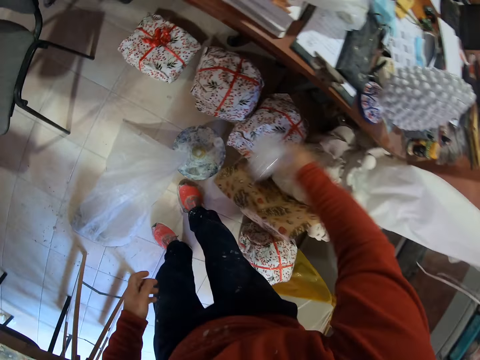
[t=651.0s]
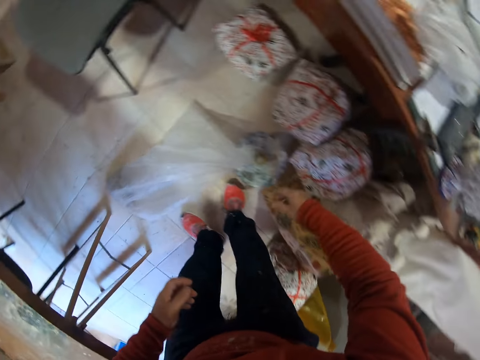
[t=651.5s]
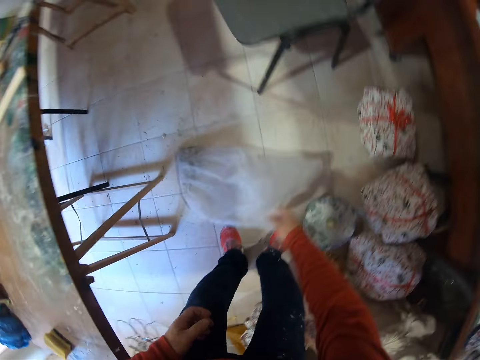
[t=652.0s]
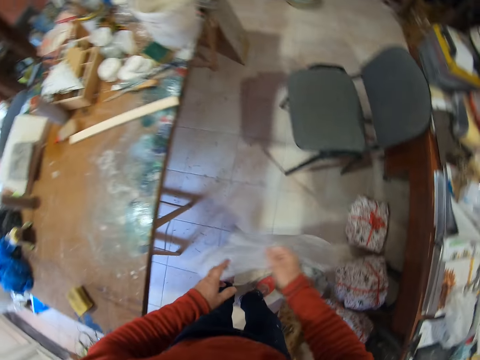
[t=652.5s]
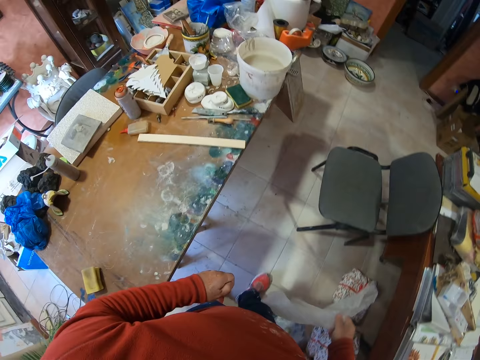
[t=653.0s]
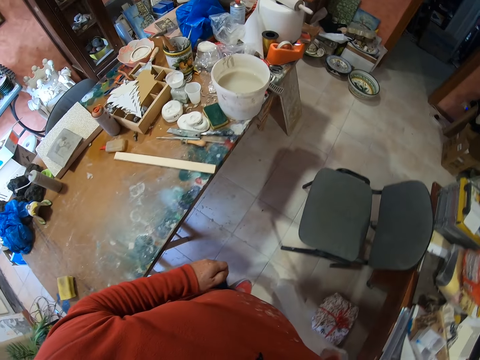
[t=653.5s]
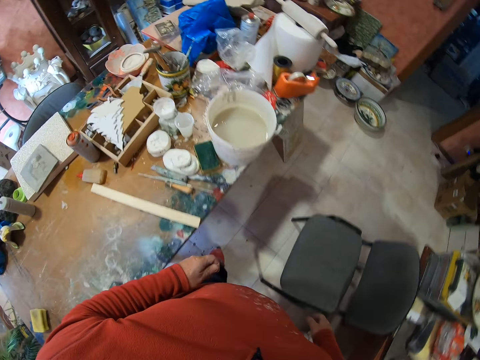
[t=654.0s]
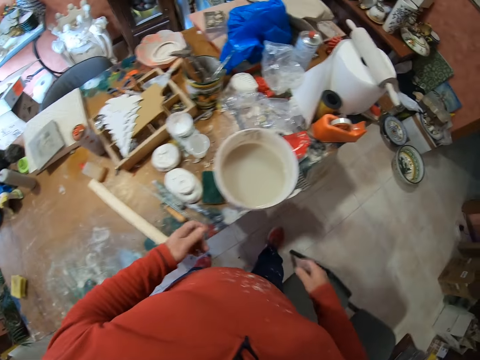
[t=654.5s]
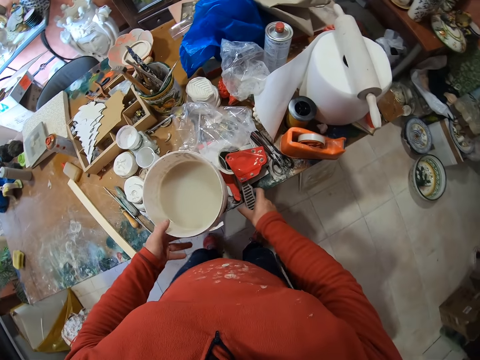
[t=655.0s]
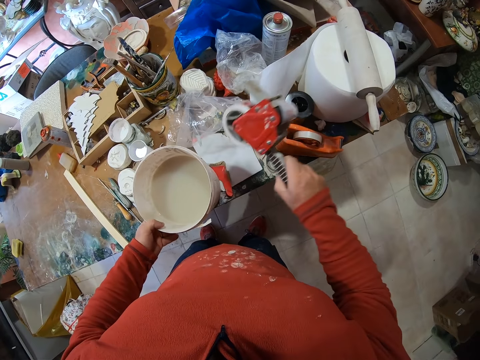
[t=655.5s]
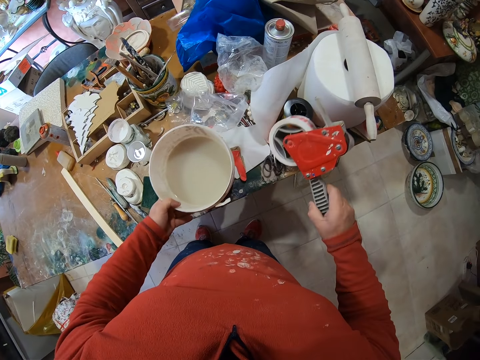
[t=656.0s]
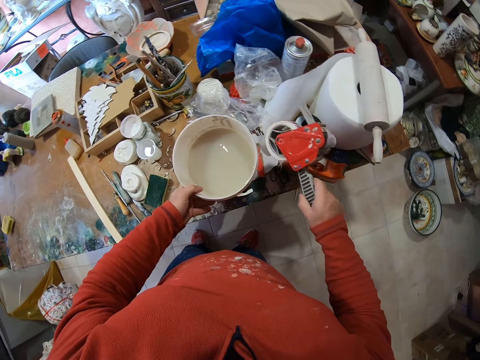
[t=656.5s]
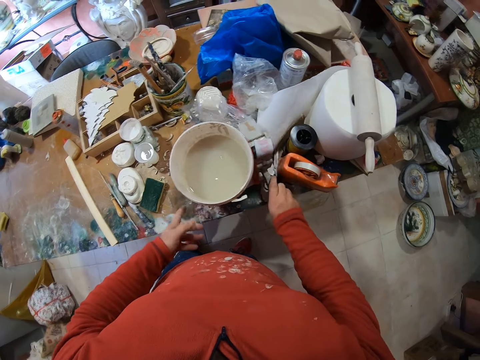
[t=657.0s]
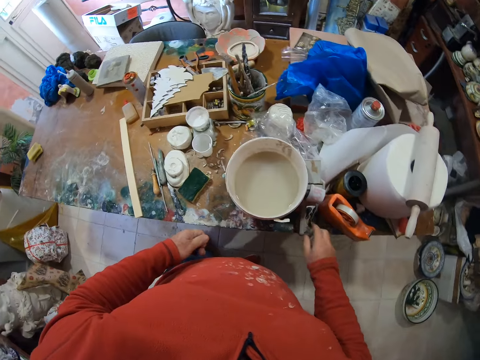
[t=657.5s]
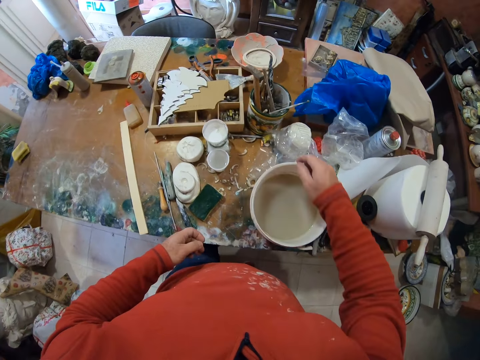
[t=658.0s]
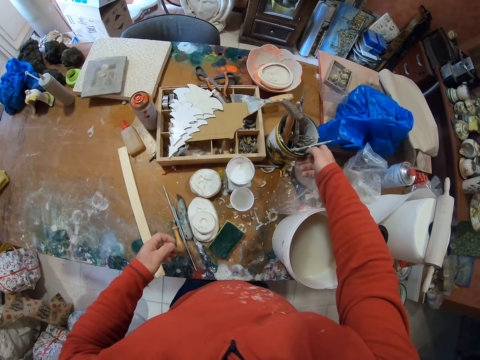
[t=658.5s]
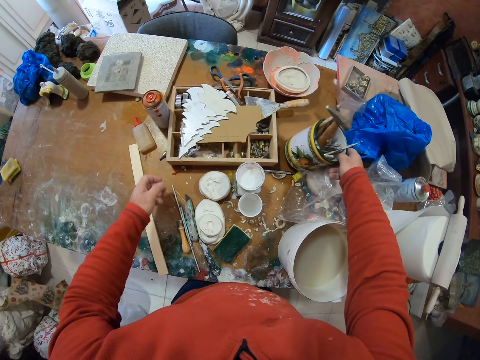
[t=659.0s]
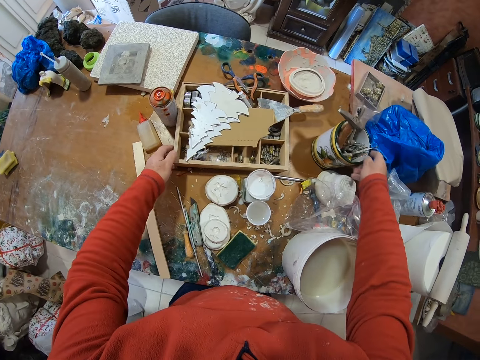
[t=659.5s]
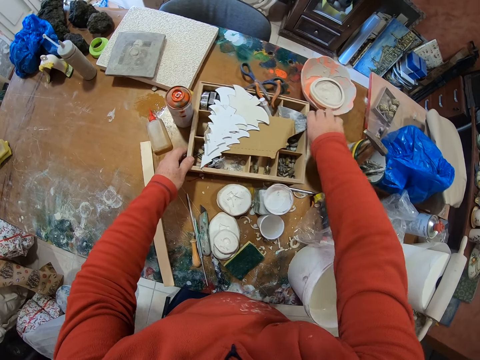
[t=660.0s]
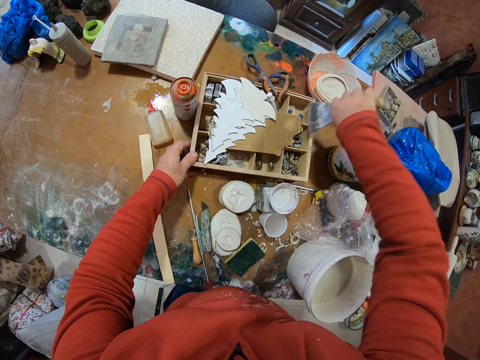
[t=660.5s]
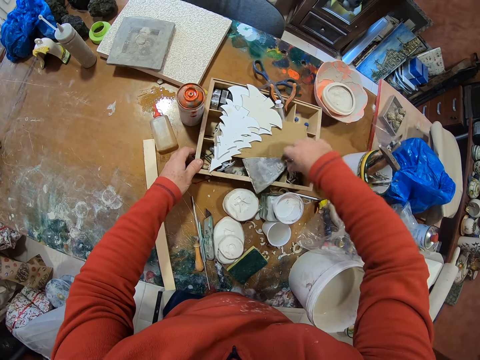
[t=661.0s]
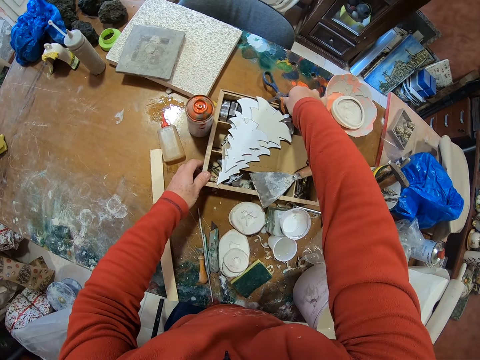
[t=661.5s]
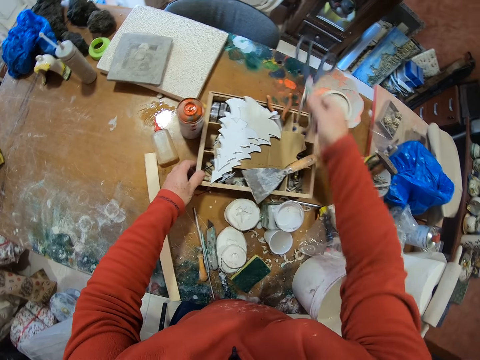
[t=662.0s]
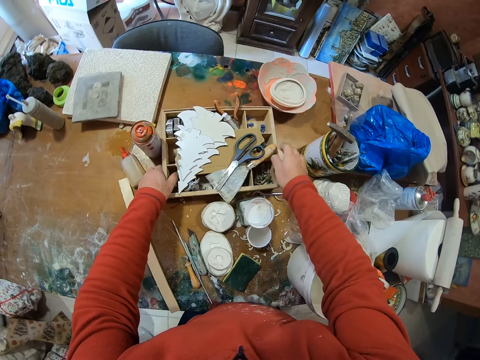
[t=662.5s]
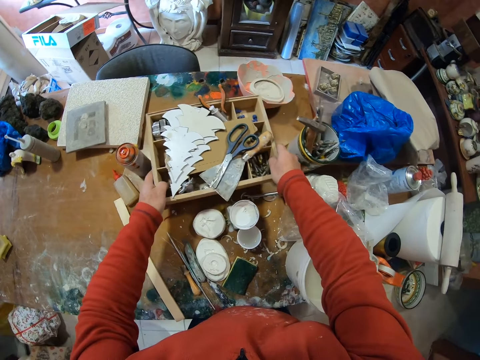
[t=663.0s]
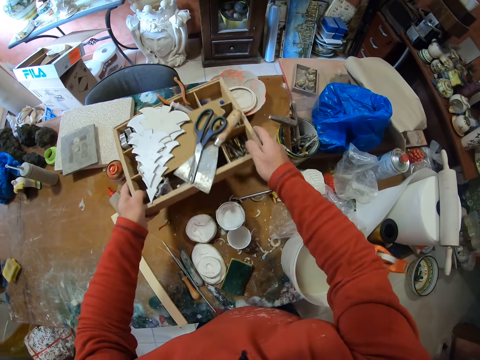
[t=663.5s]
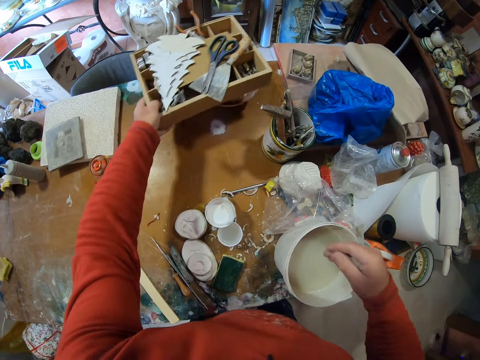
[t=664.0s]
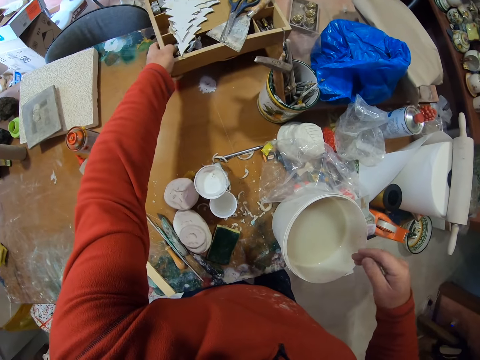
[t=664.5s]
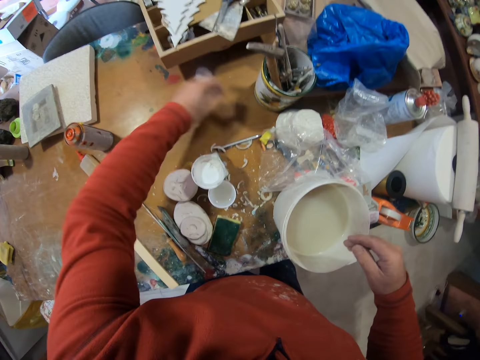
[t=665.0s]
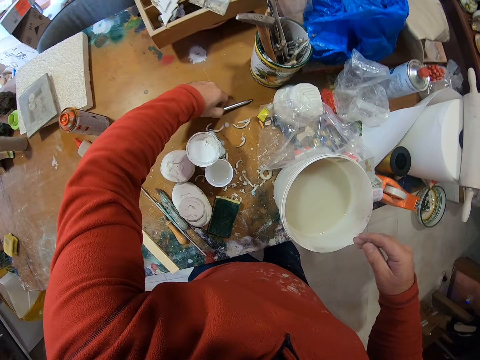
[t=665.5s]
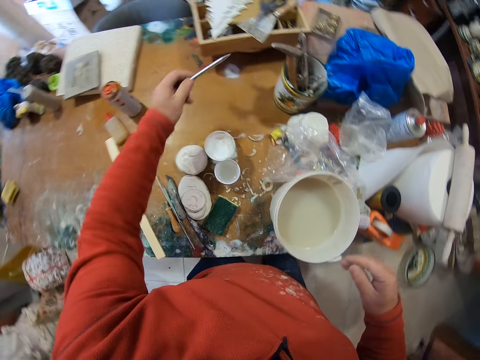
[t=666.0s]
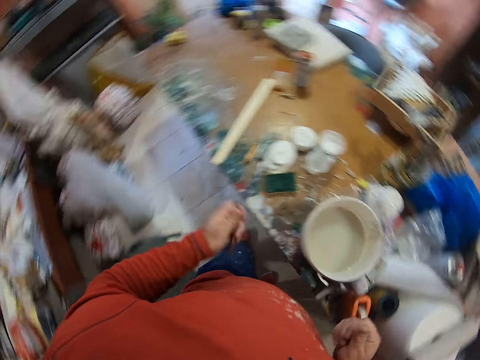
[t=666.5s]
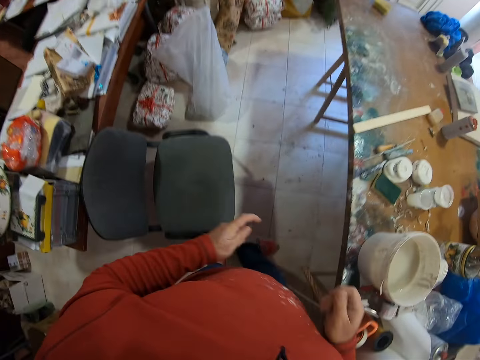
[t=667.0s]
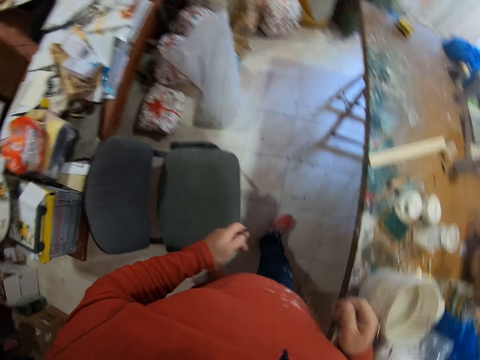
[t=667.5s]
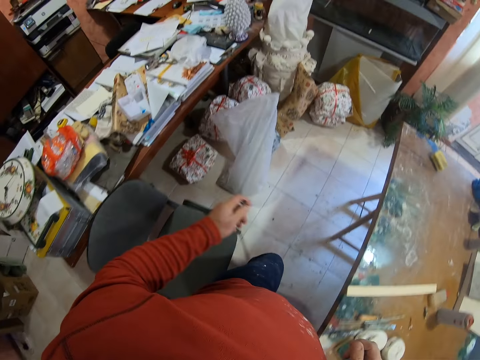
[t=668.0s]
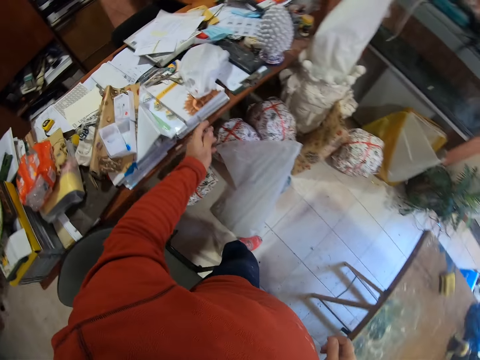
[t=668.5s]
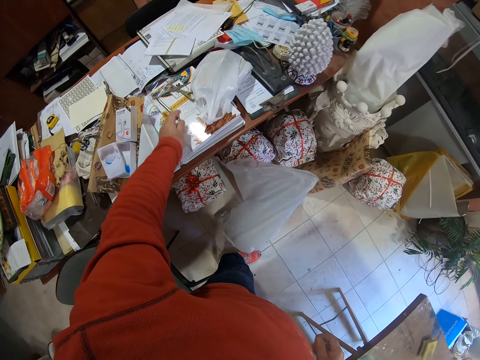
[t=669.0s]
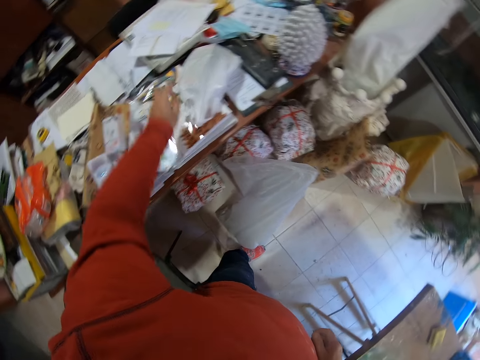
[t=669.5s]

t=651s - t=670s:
The camera wearer holds a plastic paper. They pass the nylon to the right hand. They throw the nylon under the table. They pick a plastic bag. They move the nylon bag. They touch the plastic bag. They walk in the room. They pick a tape dispenser and hold a bucket. They move a sellotape holder. They move the bucket and drop the tape dispenser. They move a container on the table. They hold a tool box. They pick a trowel. They drop the trowel in the tool box. They pick a pair of scissors. They drop the pair of scissors in the tool box. They lift the tool box. They put the tool box on the table. They pick a screwdriver or pen. They walk in the room. They drop the pen.

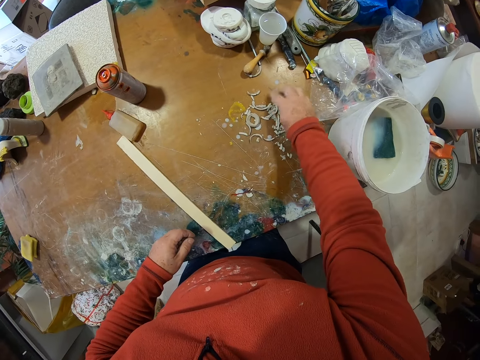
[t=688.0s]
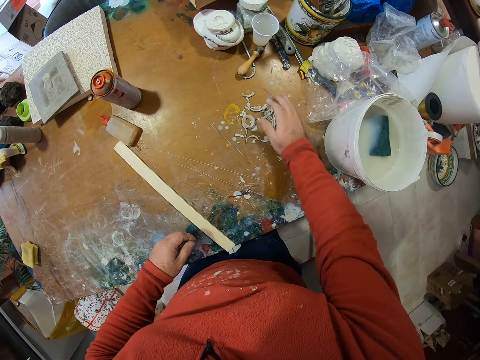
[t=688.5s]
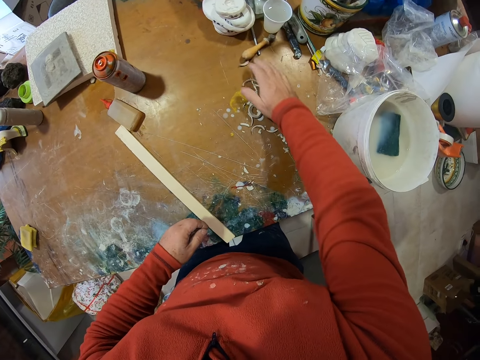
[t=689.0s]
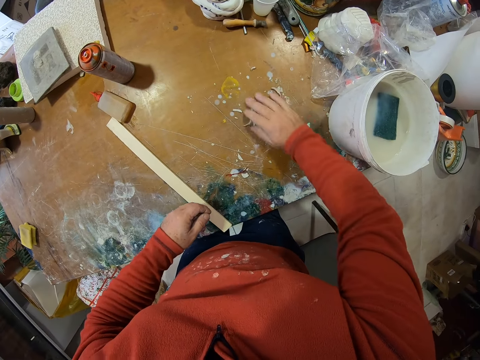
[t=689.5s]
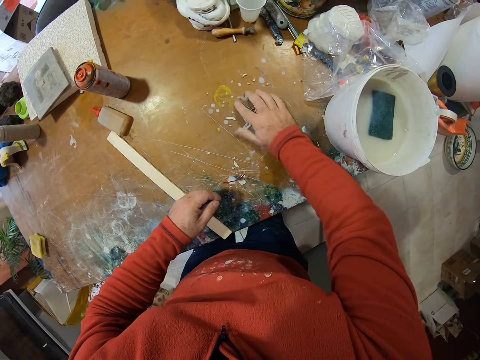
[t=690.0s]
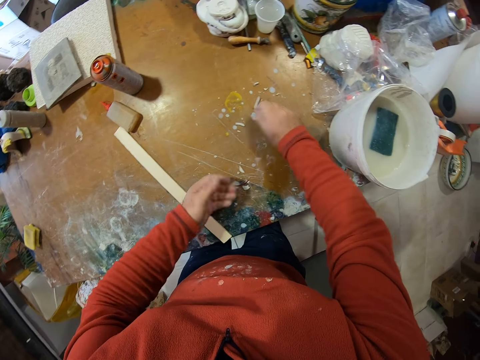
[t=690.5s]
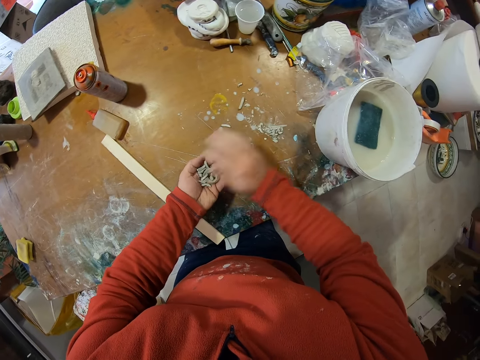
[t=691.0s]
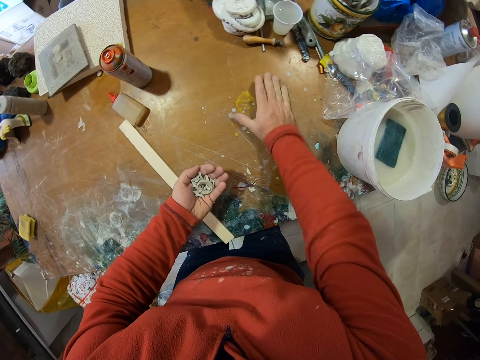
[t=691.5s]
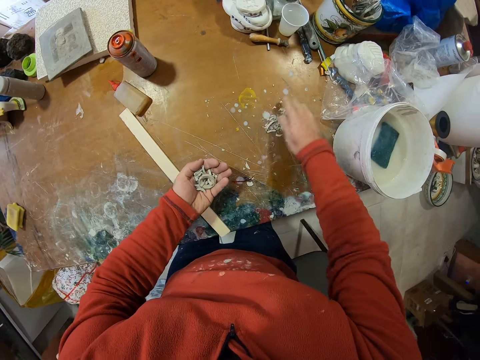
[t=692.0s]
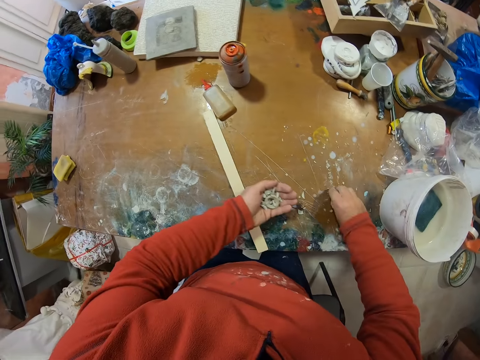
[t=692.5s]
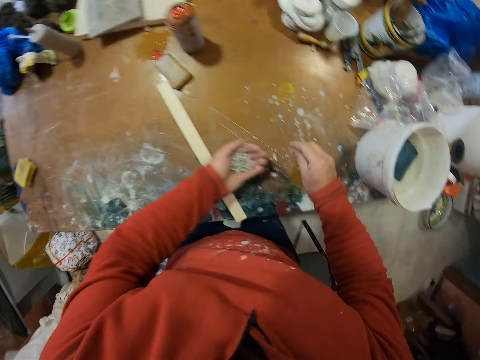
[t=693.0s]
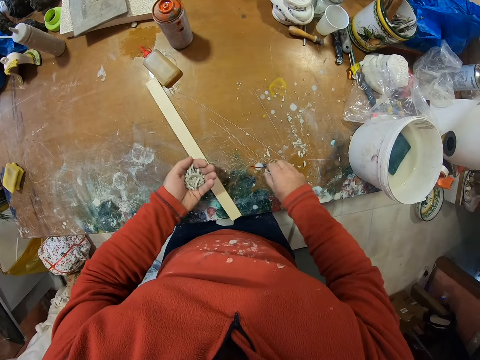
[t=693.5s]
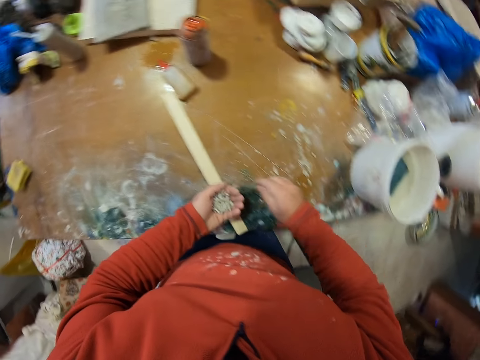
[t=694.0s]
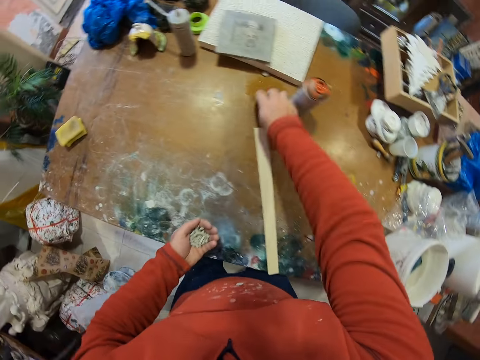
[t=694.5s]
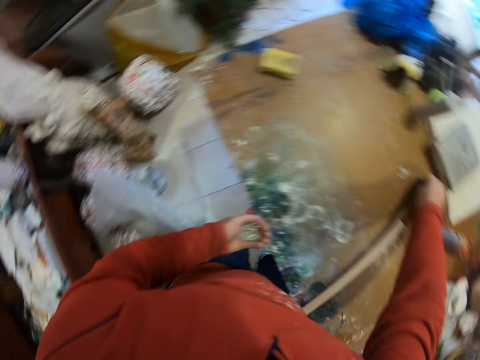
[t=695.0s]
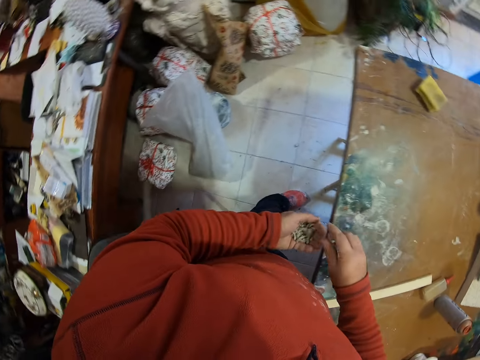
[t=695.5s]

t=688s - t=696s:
The camera wearer collects dirt or trash. They hold the trash. They pass the dirt in the left hand. They collect the trash and drop the trash. They collect the trash and drop the trash. They collect the trash. They turn in the room. They drop the trash.
